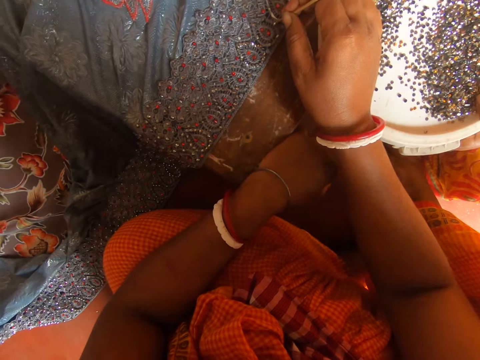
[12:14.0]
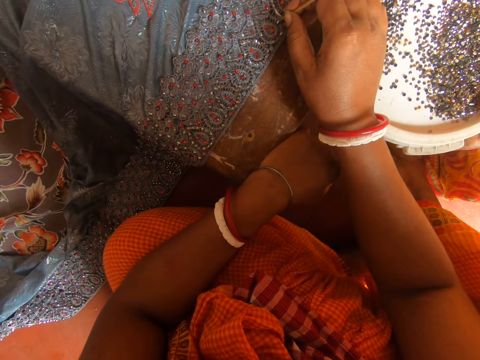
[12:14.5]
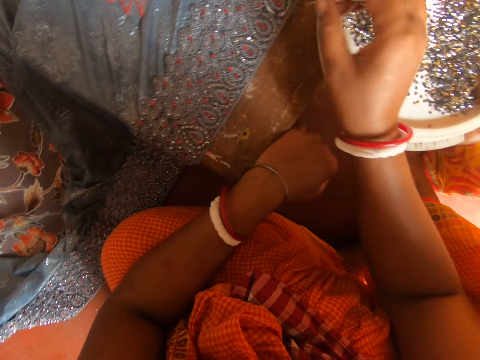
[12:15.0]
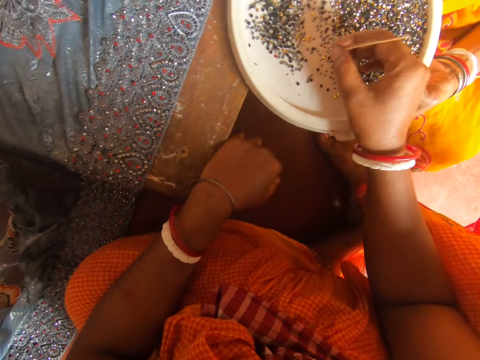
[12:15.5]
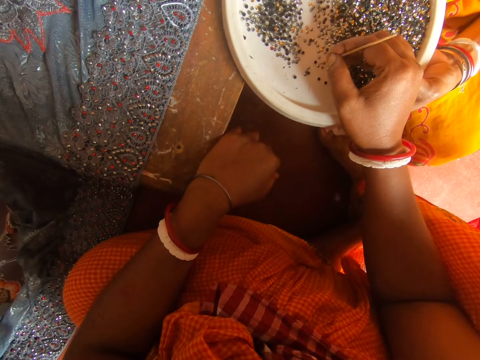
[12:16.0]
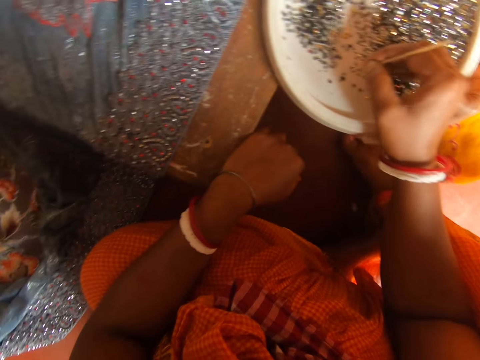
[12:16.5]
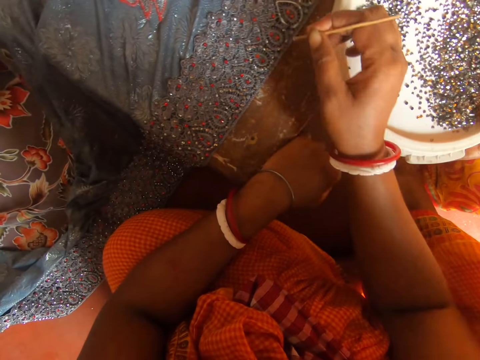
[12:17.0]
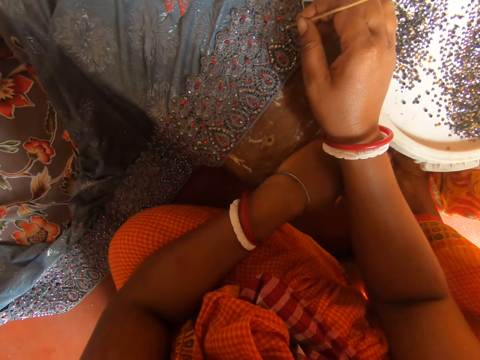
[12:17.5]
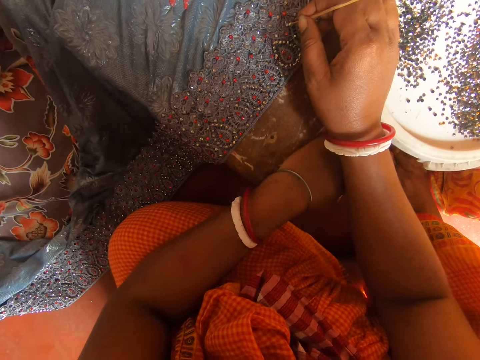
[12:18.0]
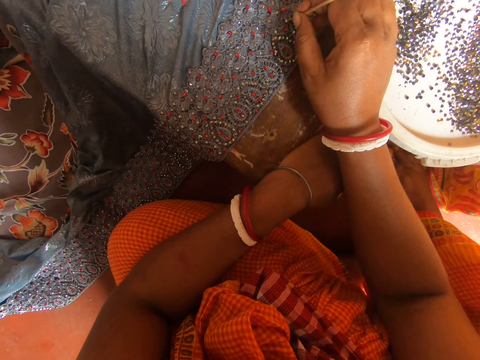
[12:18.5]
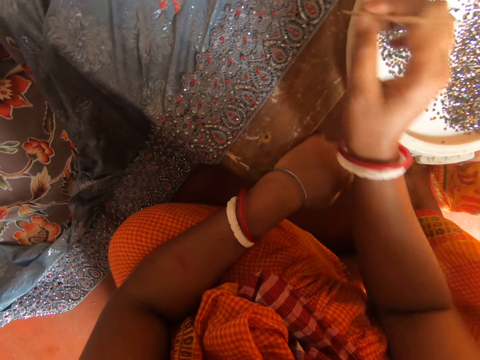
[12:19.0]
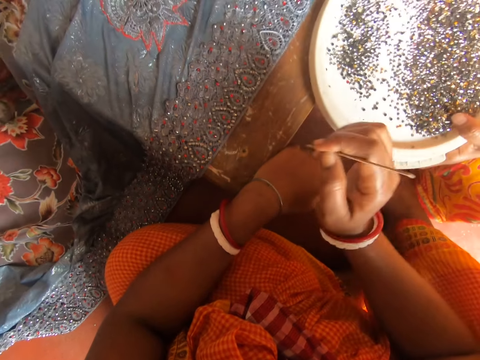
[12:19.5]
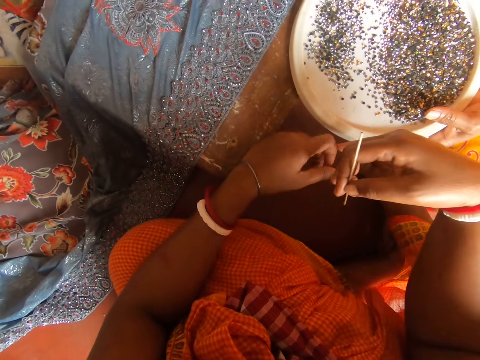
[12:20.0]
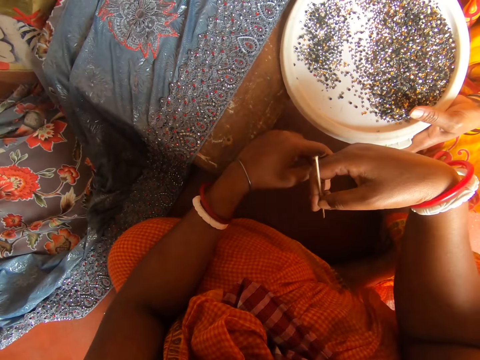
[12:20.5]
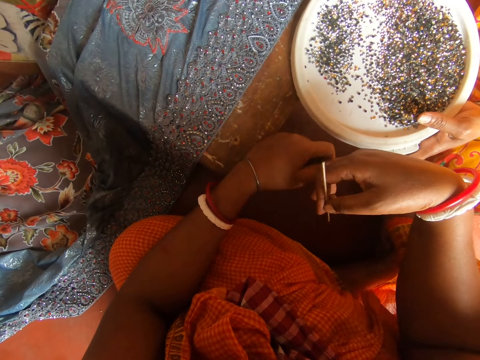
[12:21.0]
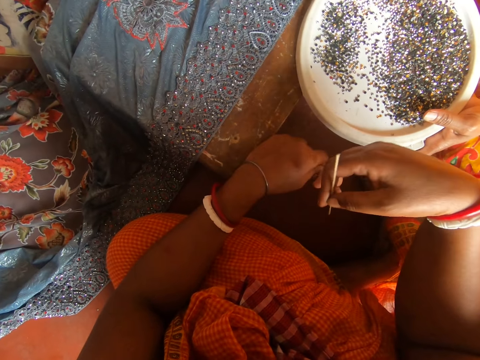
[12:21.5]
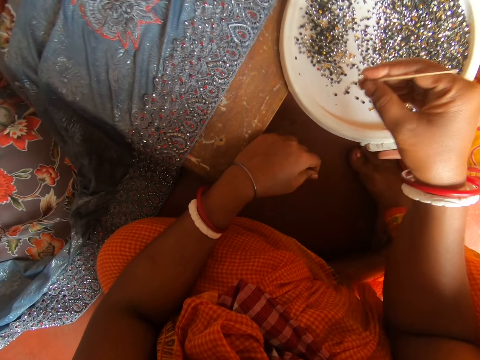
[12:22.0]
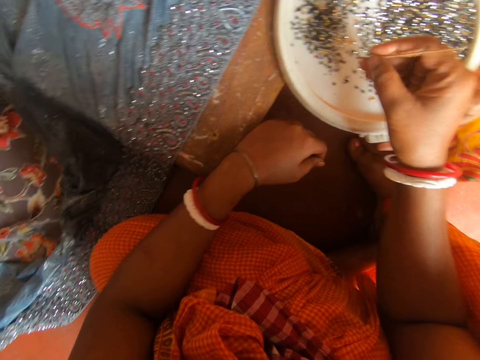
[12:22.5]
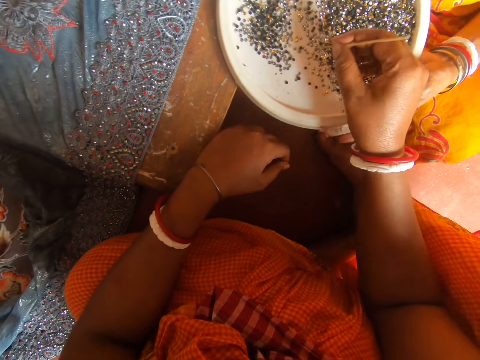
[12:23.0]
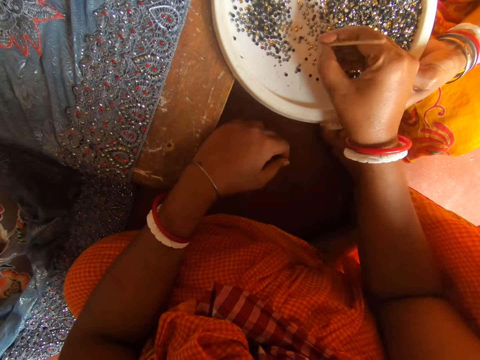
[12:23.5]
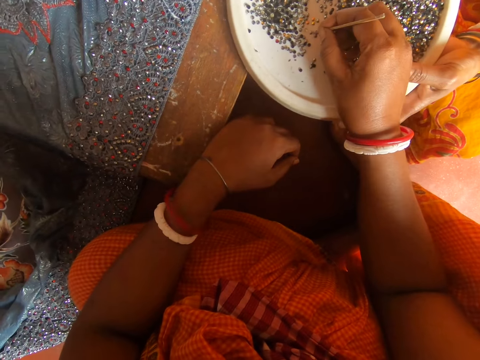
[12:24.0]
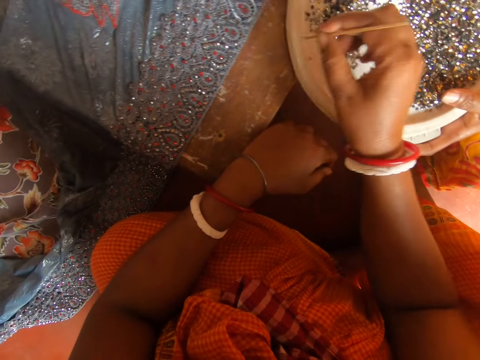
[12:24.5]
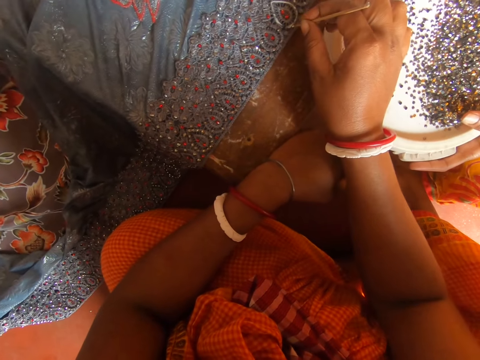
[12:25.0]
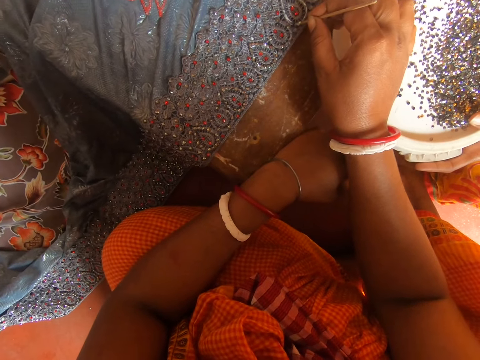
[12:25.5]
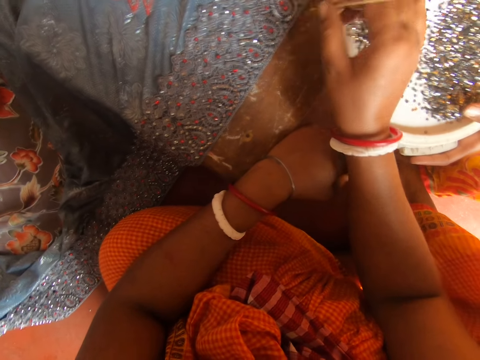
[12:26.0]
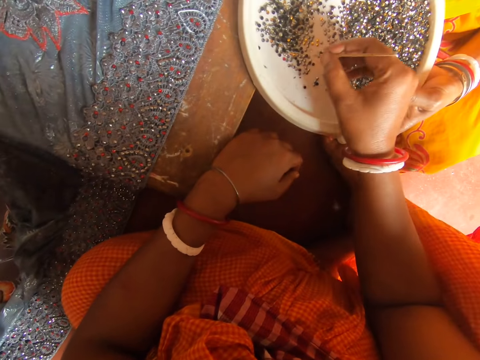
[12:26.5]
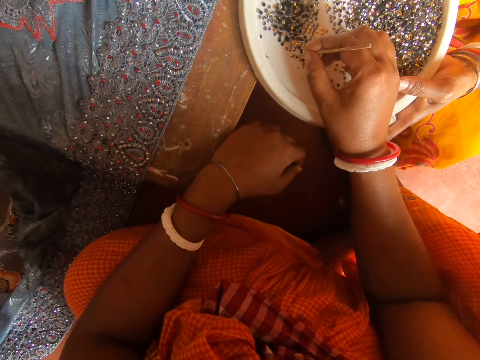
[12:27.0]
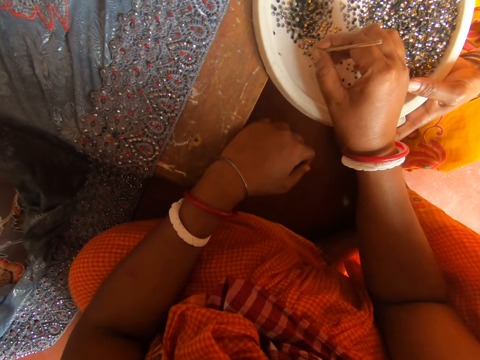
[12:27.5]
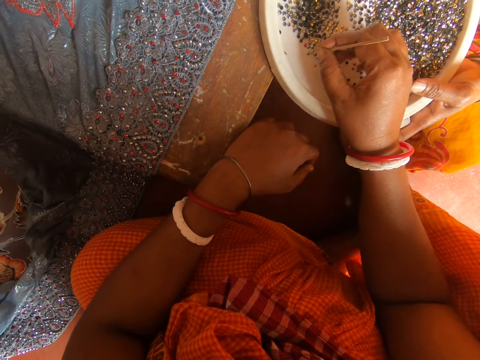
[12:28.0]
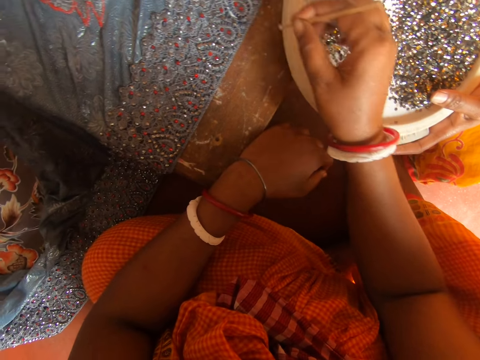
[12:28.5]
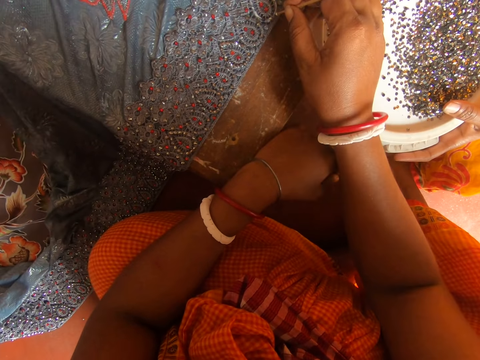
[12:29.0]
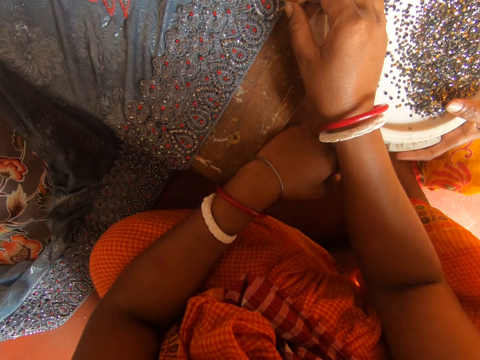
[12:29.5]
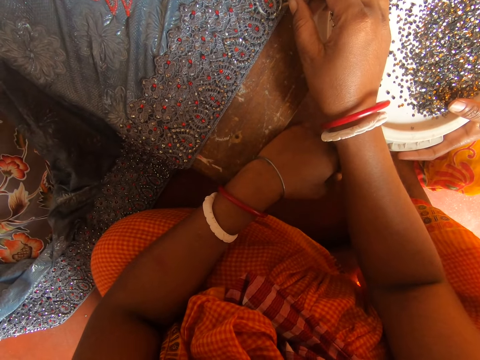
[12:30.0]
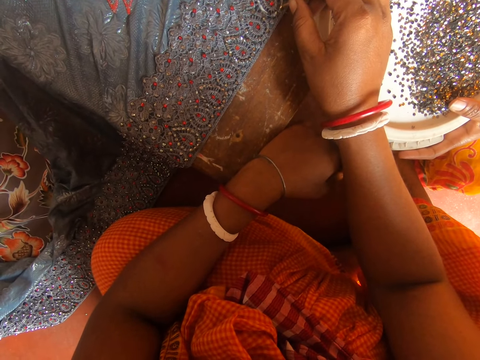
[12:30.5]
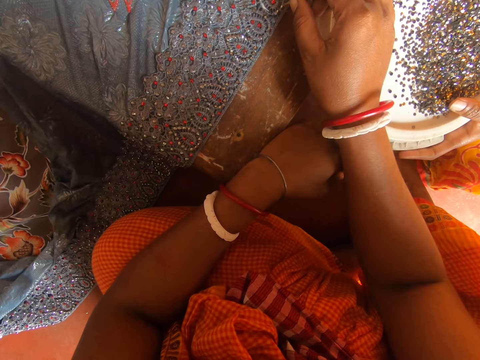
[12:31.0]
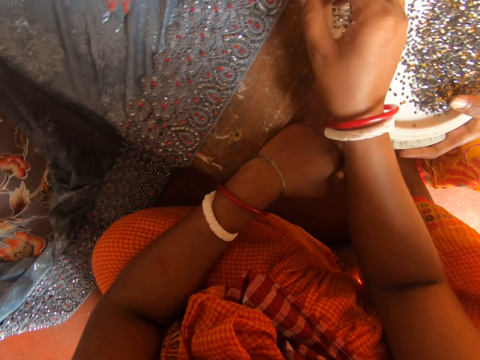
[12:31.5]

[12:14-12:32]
The camera wearer puts the bead on a fabric on the table. She picks a bead from a plate with the stick in hand. She puts the bead on the fabric on the table. She speaks to the lady. She scratches her right finger with her left finger. She picks a bead from the plate with the stick in hand. She puts the bead on the fabric on the table. She picks a bead from the plate with the stick in hand. She puts the bead on the fabric on the table.

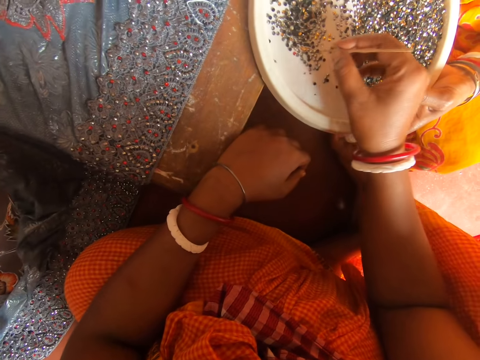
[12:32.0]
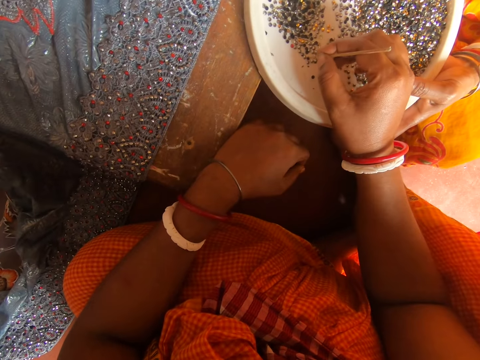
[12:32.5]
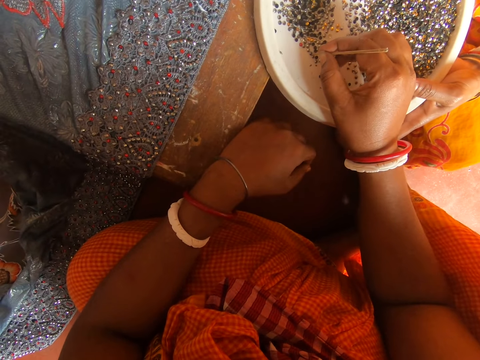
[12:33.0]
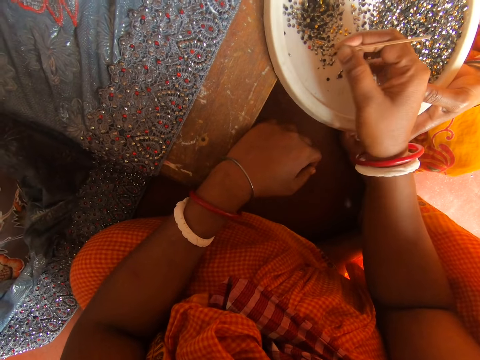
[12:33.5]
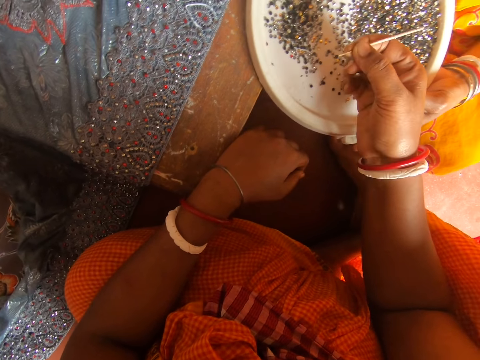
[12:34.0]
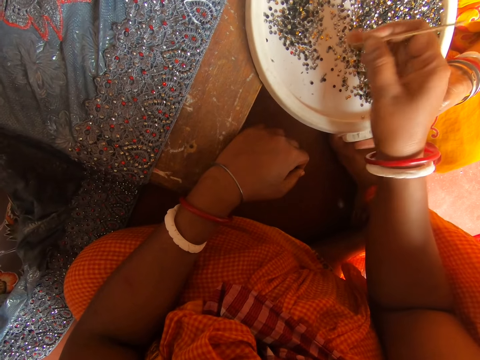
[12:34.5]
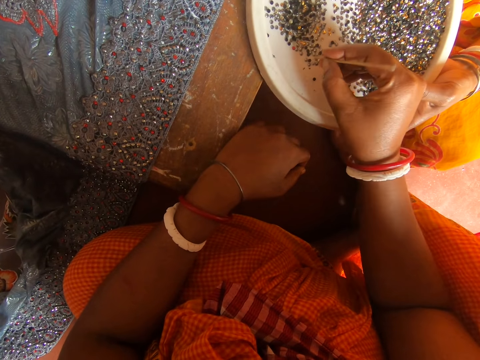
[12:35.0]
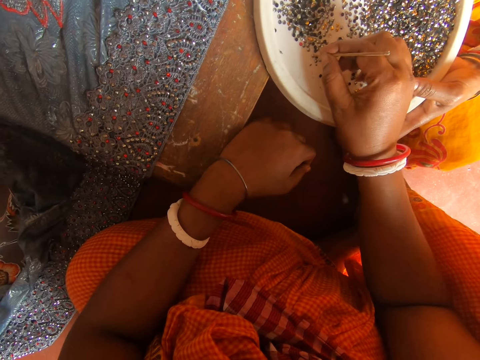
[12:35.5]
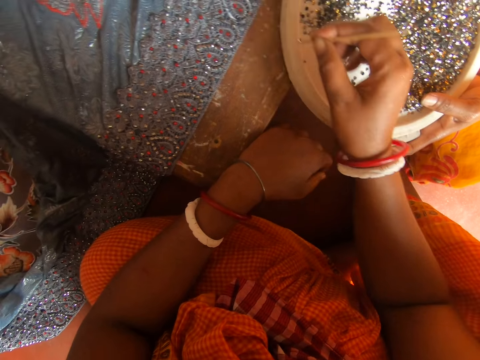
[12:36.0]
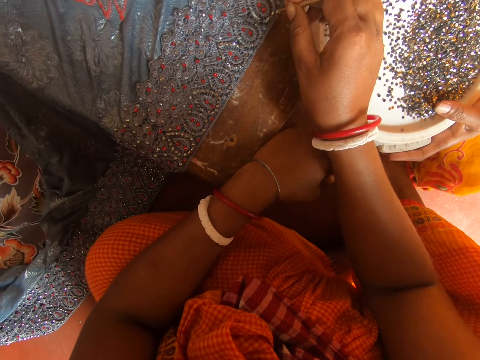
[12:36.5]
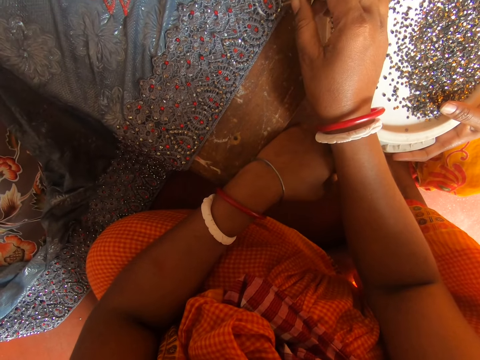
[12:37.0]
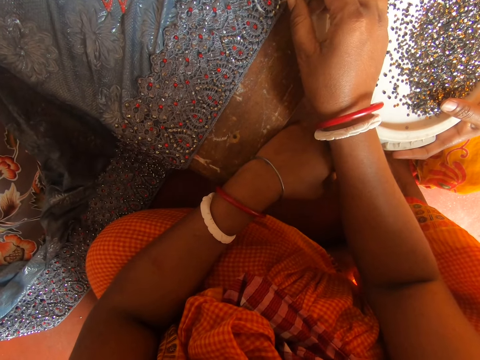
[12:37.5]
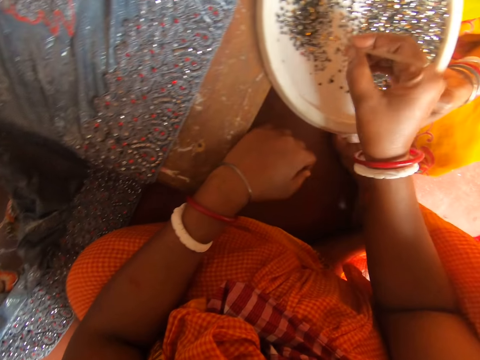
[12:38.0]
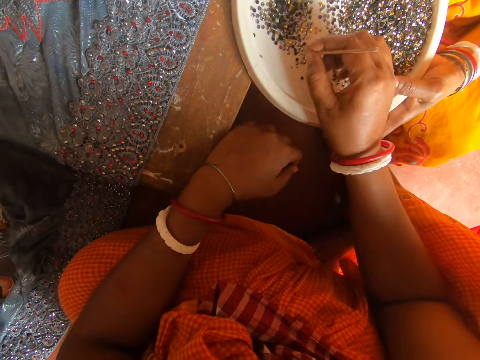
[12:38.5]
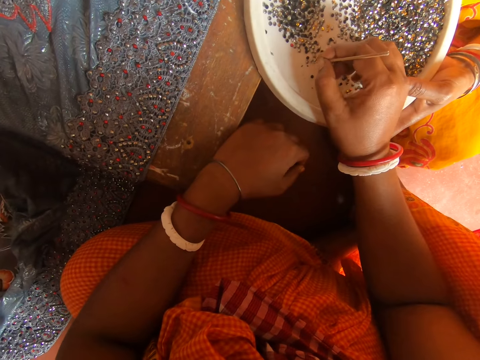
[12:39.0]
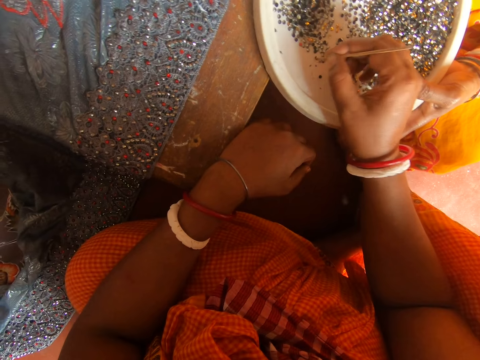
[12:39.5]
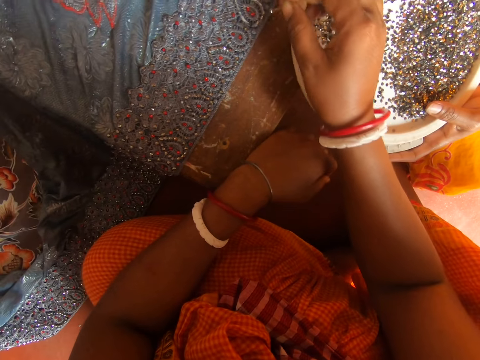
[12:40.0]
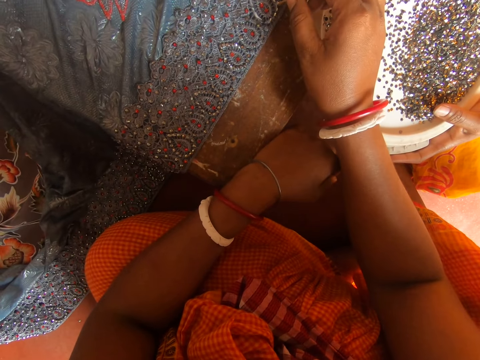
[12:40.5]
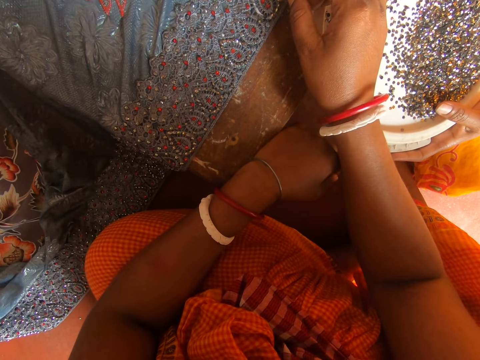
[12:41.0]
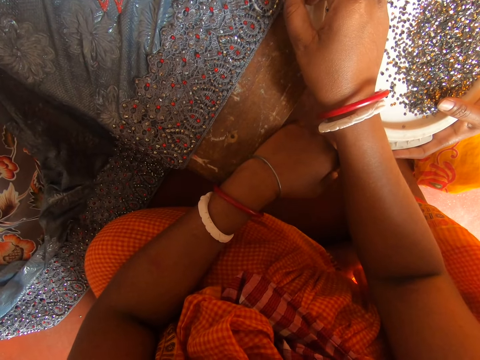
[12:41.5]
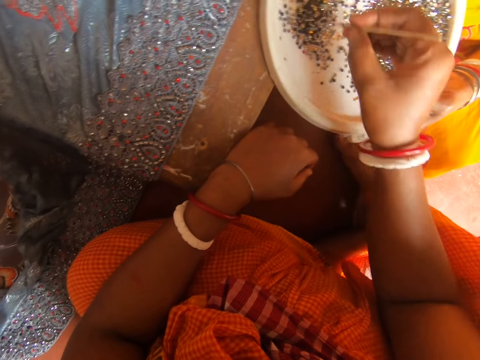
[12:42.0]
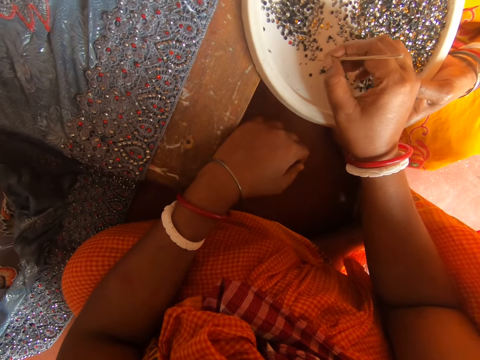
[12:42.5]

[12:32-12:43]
The camera wearer picks a bead from a plate with the stick in hand. She drops the bead on the plate from the stick with her finger. She picks a bead from the plate with the stick in hand. She puts the bead on a fabric on the table. She picks a bead from the plate with the stick in hand. She puts the bead on the fabric on the table.
